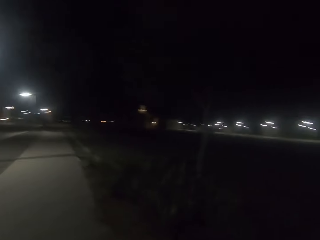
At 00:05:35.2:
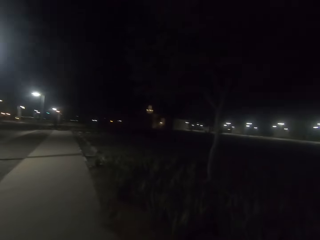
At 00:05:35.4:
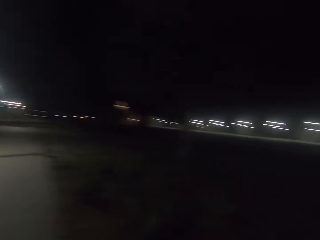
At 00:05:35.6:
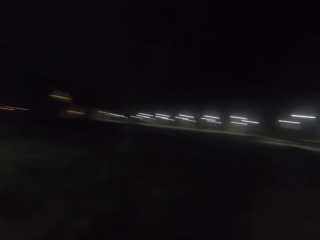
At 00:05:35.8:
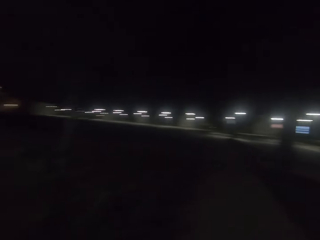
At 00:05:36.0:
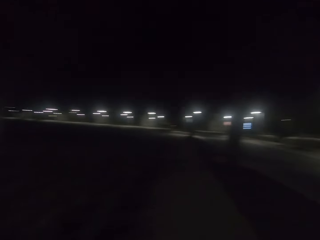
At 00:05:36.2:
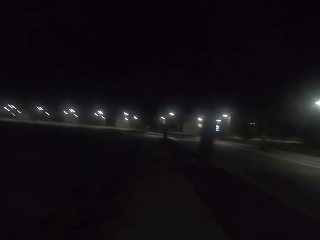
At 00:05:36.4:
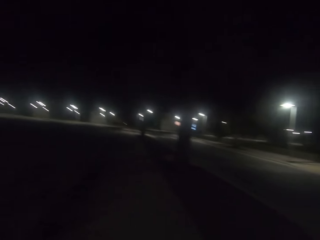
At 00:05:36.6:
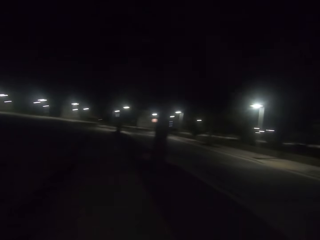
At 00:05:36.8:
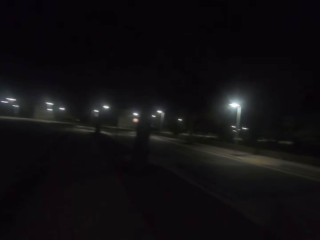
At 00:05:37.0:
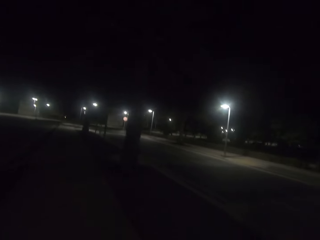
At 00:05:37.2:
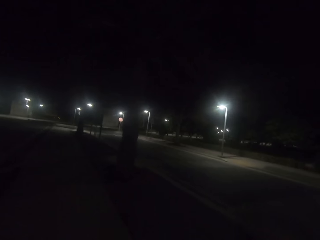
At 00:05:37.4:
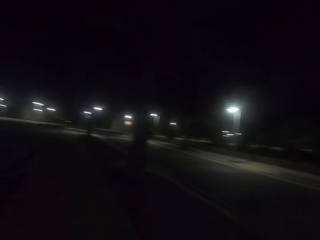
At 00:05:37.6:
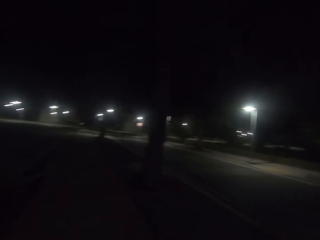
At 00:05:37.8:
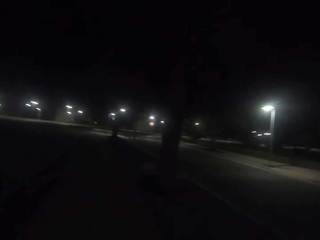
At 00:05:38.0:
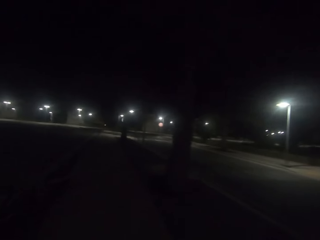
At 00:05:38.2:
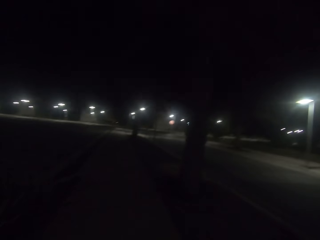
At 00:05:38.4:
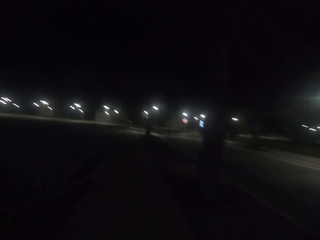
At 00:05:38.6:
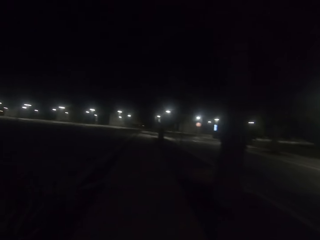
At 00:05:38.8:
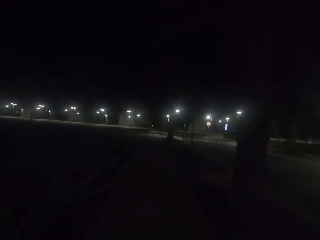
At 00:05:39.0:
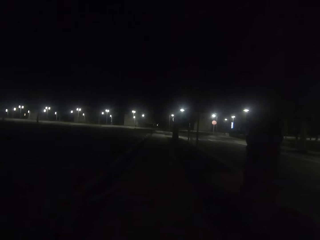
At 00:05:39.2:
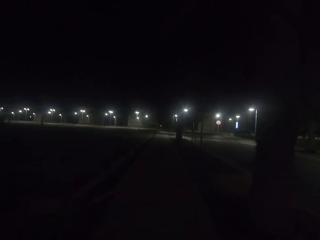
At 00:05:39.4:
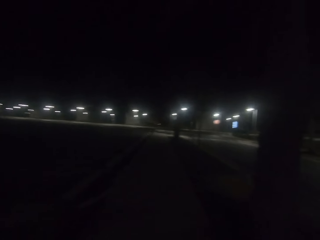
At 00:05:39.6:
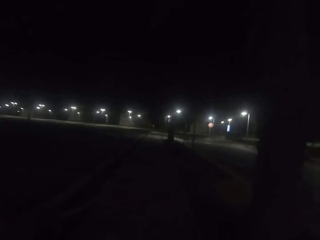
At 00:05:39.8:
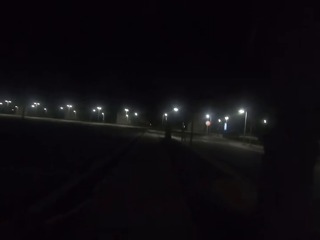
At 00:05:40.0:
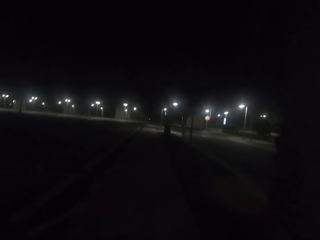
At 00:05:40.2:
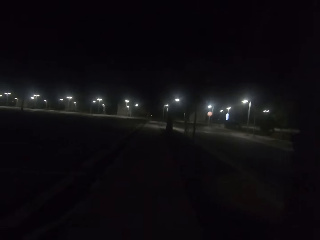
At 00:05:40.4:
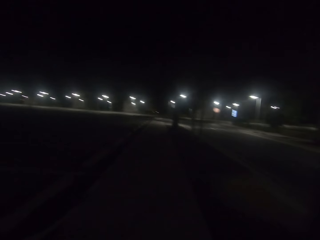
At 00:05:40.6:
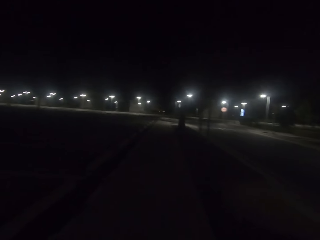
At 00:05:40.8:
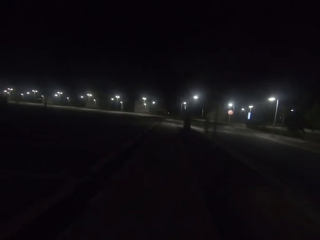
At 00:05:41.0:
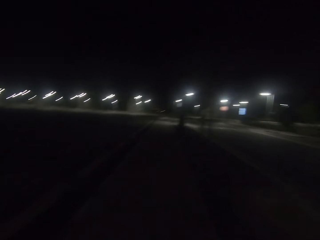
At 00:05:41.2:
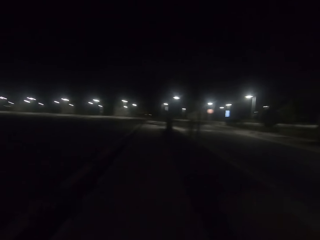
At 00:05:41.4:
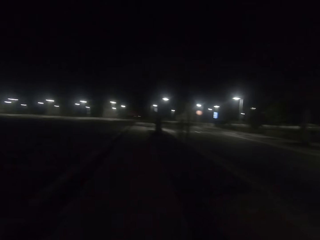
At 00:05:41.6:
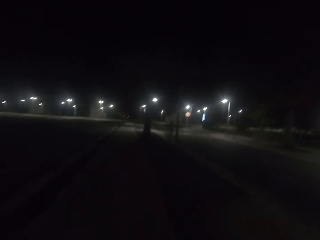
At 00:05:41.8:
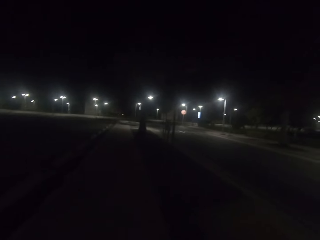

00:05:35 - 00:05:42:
The camera wearer walks along the road.

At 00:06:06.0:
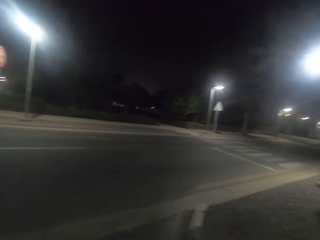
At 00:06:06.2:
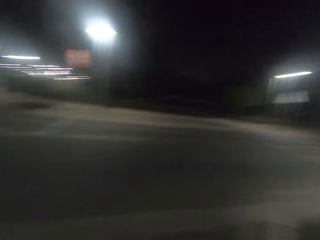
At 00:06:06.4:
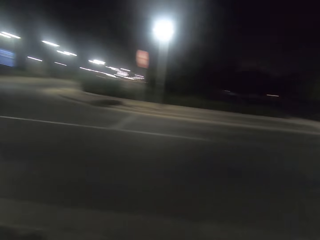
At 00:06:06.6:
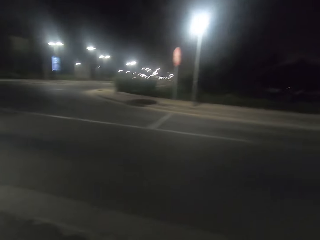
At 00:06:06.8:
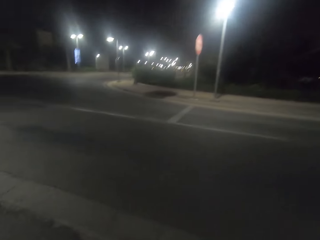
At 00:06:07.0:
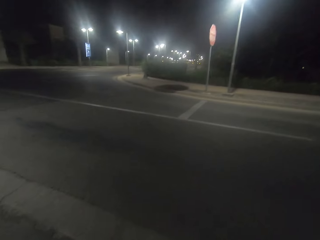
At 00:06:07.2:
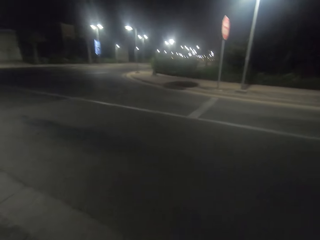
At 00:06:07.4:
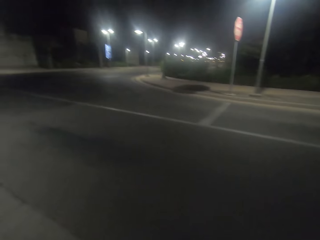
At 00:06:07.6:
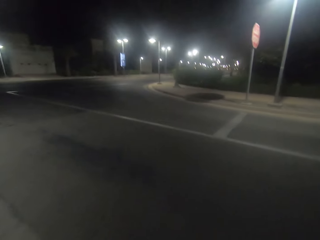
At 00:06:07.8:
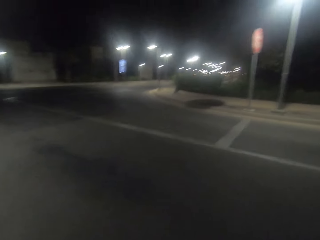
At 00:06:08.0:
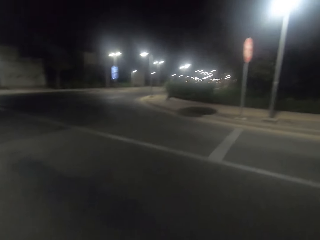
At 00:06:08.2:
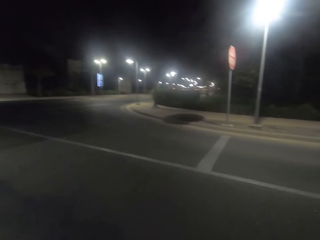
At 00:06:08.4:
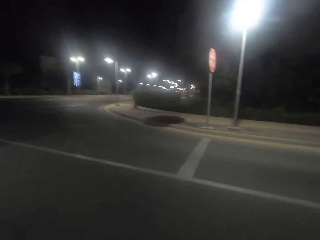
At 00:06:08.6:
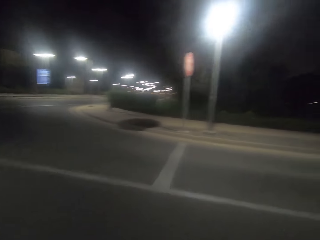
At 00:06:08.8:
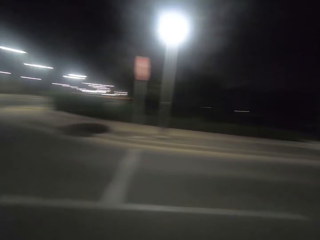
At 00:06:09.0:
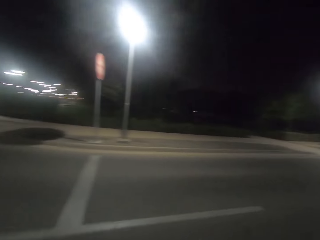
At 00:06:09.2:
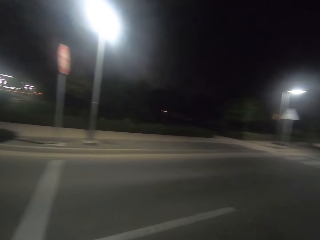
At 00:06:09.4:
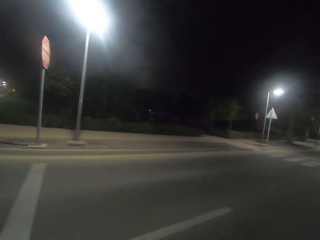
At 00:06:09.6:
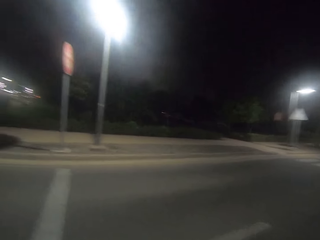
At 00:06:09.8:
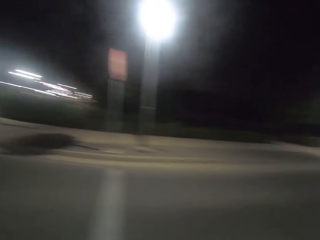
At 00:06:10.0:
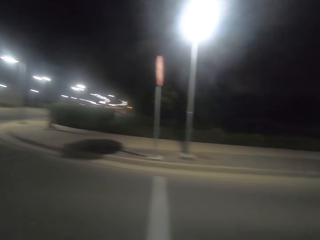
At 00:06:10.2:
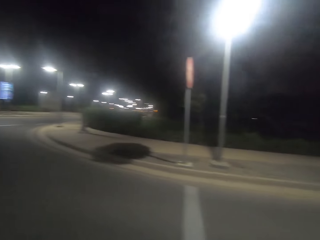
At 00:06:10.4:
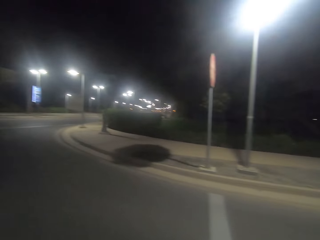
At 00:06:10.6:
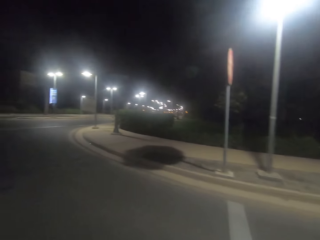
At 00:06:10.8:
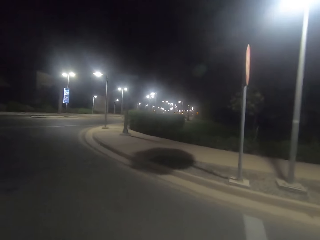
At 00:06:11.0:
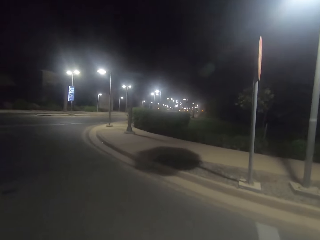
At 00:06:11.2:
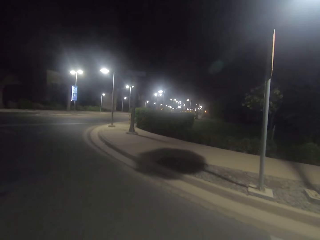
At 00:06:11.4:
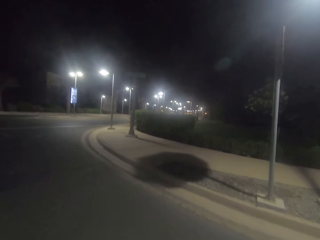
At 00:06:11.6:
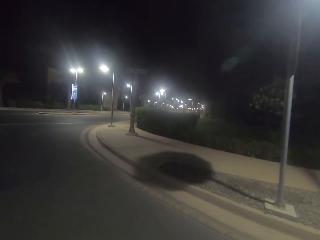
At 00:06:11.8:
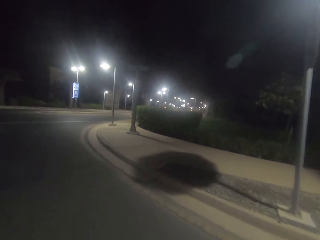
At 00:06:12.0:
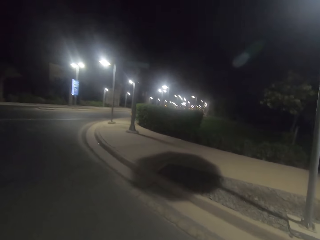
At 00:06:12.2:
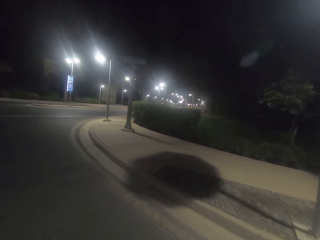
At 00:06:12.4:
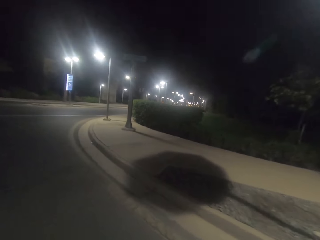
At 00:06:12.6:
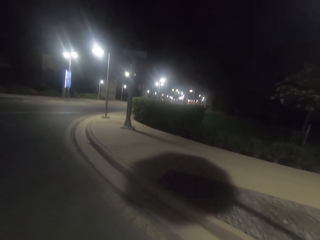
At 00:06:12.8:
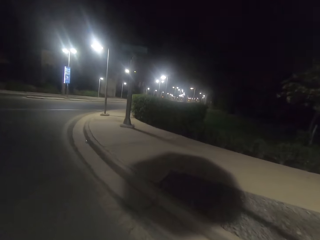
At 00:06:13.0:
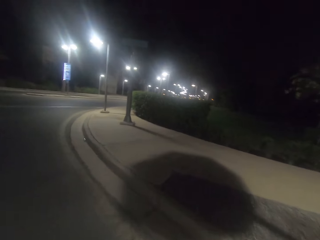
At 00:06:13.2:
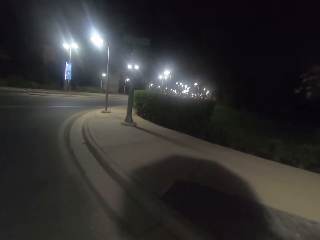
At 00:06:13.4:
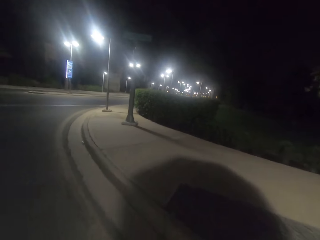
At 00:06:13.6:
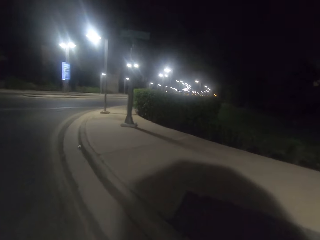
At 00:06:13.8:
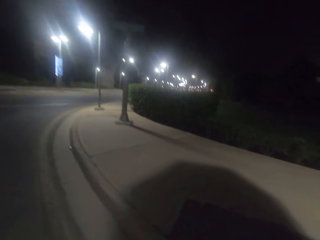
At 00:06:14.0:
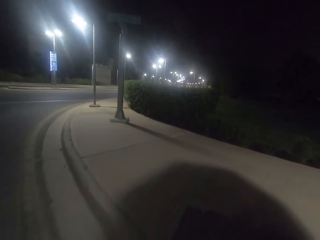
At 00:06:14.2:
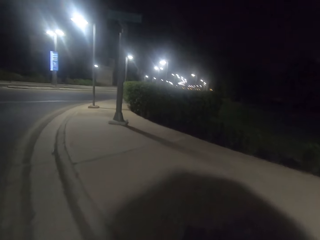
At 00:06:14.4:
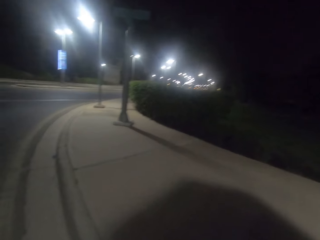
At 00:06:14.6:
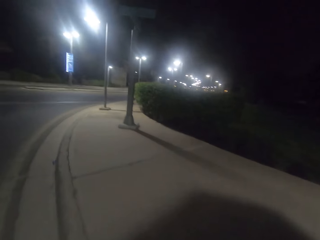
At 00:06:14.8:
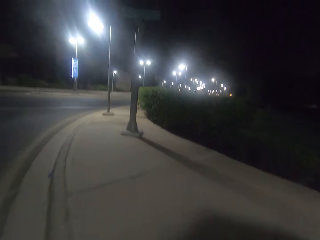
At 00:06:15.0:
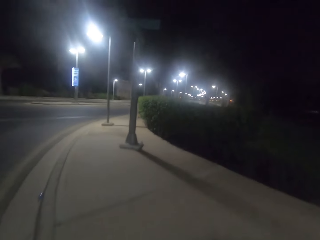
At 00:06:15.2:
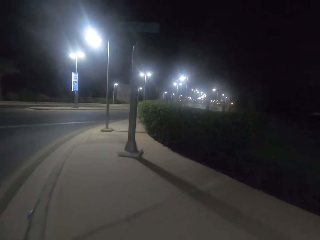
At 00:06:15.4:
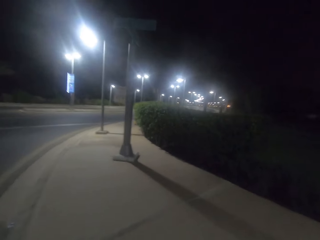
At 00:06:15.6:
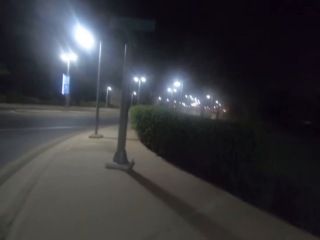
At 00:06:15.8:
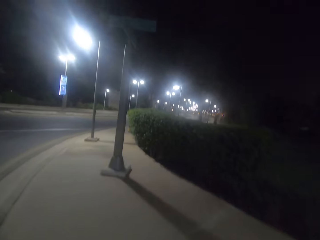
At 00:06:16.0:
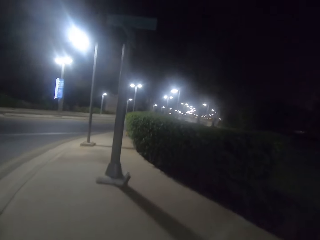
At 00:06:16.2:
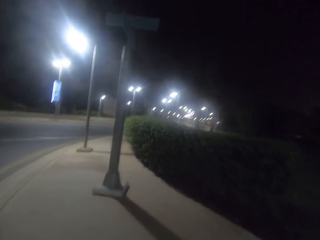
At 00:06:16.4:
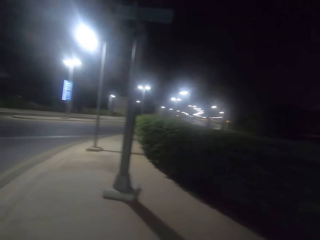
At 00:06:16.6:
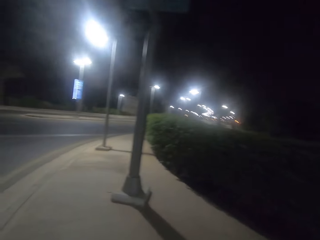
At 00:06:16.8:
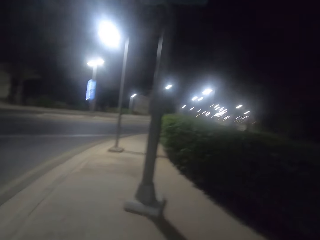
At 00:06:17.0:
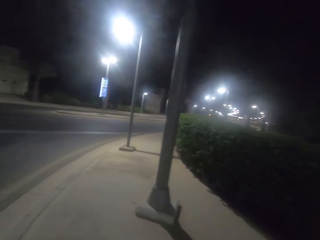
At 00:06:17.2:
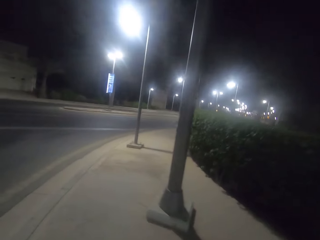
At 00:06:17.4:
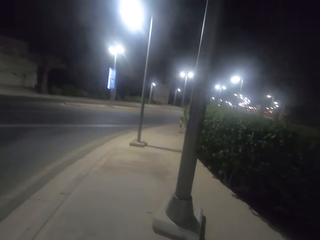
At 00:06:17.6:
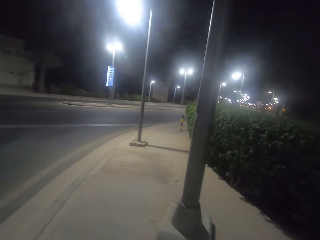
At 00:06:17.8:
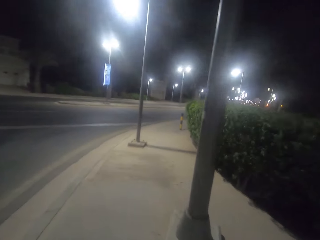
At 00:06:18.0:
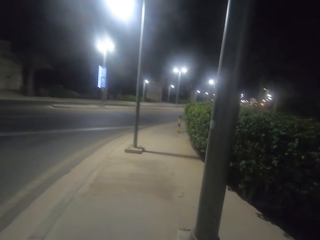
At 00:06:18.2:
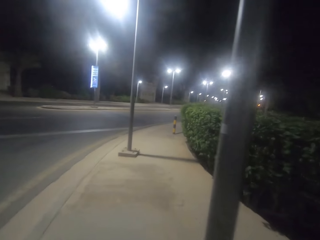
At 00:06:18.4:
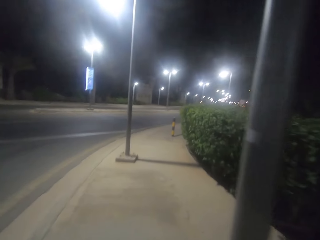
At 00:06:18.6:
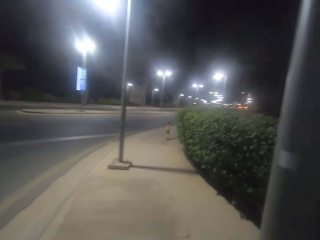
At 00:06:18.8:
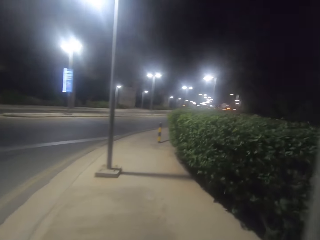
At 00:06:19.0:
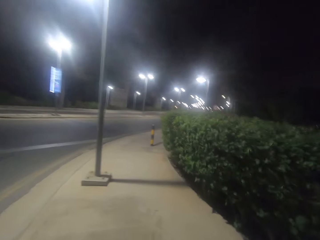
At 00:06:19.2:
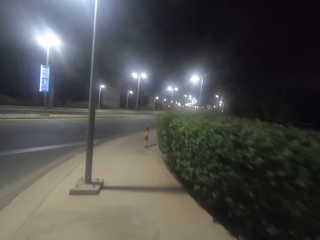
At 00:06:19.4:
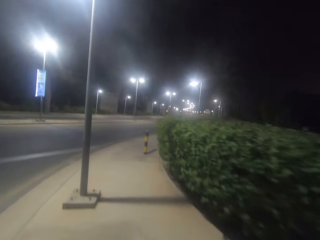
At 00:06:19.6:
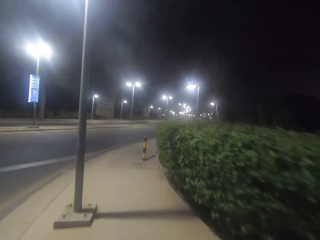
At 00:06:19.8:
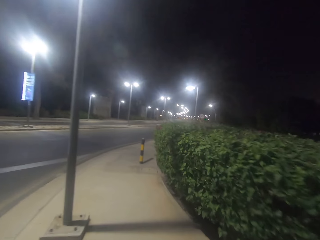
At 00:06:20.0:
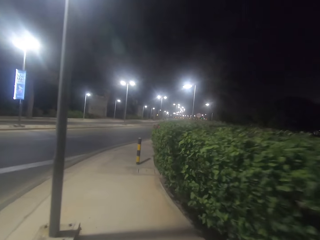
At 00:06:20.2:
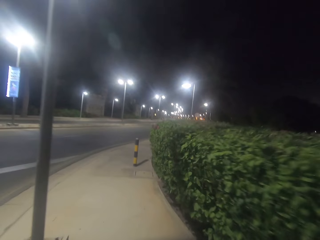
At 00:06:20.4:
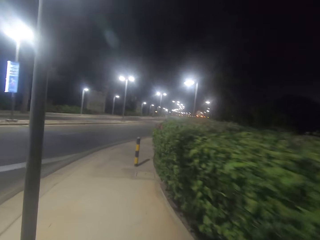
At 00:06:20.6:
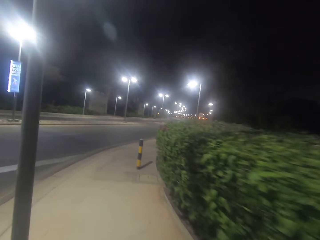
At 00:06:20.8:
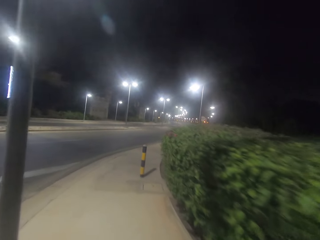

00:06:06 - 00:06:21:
The camera wearer looks at the road. They cross the road. They walk on the road. They walk along the road.
